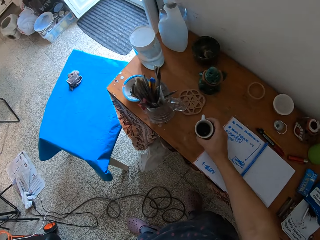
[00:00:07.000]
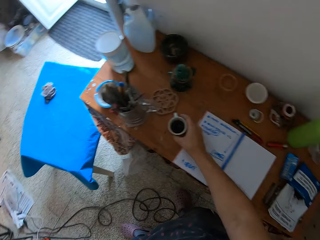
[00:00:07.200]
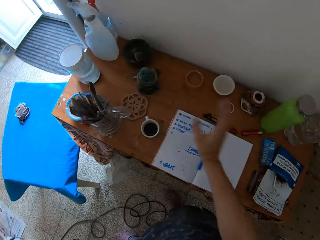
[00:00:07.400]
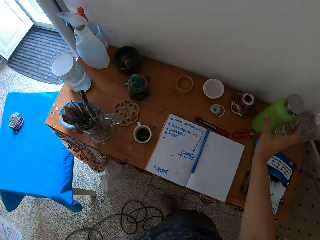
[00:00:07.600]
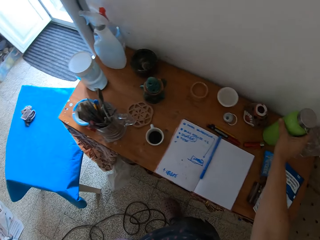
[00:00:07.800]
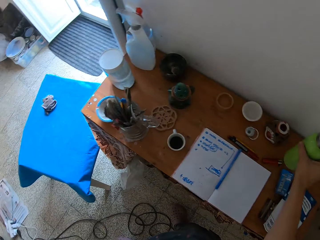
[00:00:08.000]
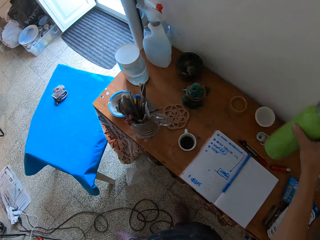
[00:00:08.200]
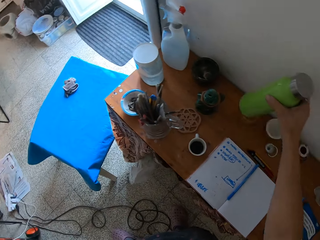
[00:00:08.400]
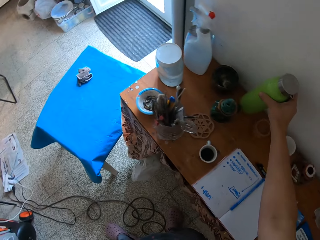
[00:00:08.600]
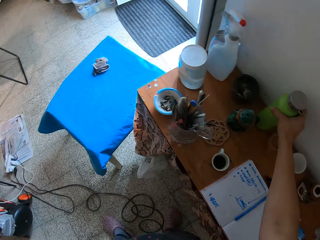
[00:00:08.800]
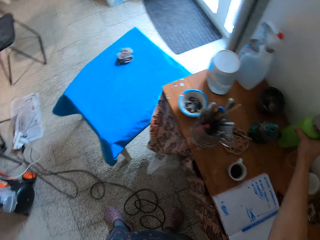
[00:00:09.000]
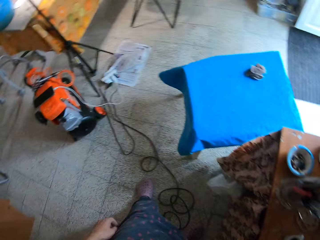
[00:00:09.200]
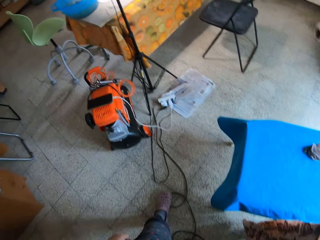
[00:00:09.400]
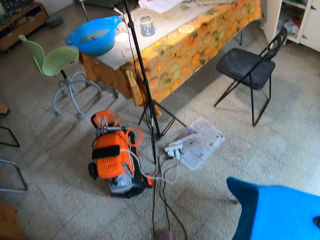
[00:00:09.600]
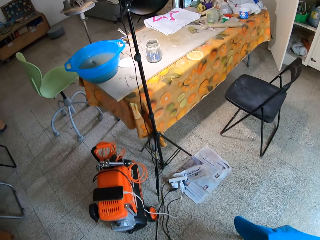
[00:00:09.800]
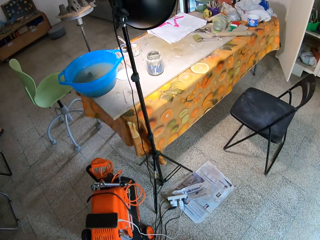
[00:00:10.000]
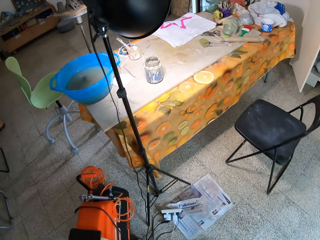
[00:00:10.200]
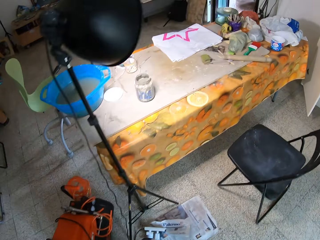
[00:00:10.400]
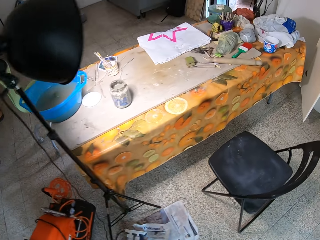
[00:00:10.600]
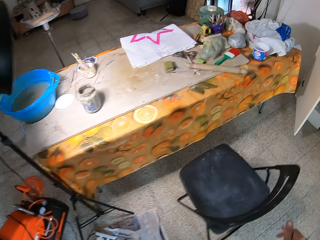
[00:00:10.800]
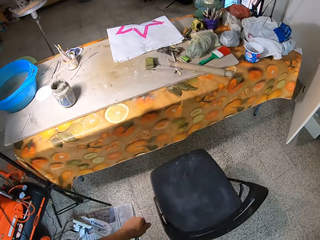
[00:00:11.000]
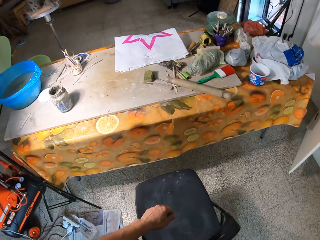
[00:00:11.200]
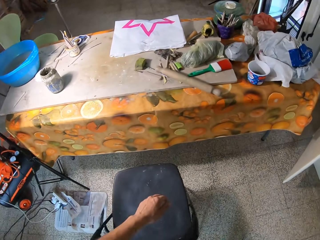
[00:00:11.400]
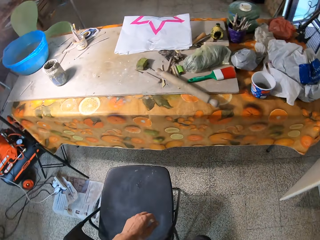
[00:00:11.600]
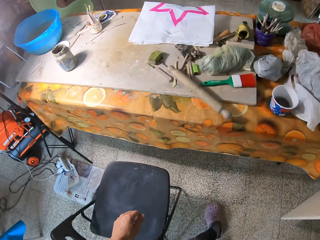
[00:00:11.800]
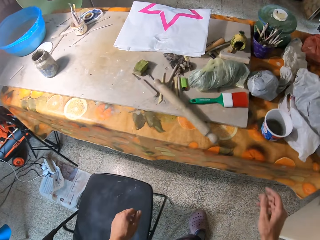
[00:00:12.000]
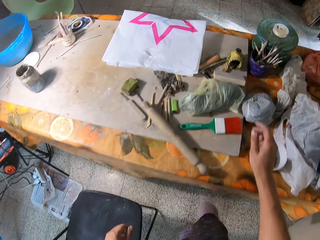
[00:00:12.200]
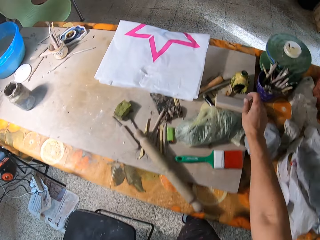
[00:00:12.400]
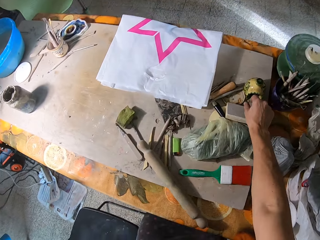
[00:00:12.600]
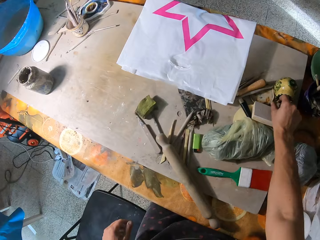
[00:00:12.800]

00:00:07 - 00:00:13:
The camera wearer drops the cup of coffee on the table with her right hand. She grabs a water bottle from the table with her right hand. She drops the water bottle on the table with her right hand. She walks around.

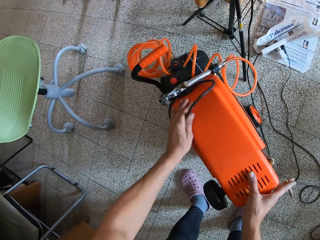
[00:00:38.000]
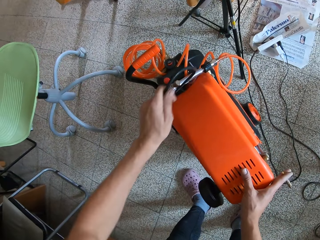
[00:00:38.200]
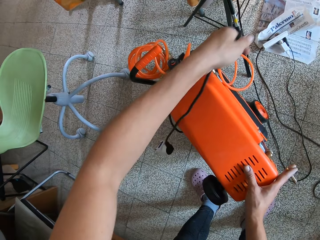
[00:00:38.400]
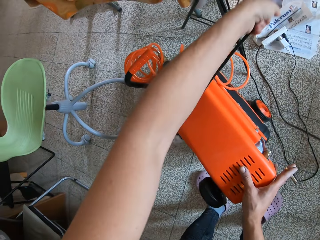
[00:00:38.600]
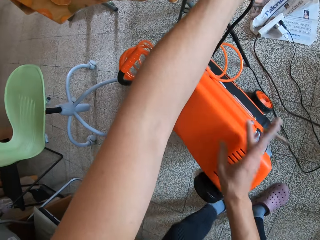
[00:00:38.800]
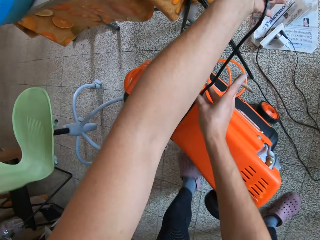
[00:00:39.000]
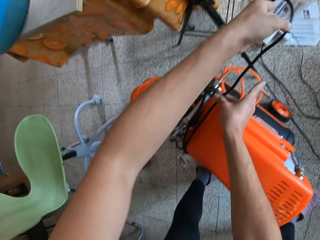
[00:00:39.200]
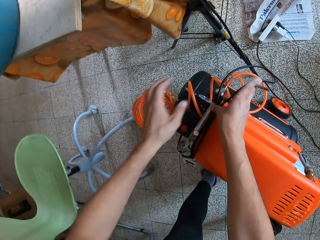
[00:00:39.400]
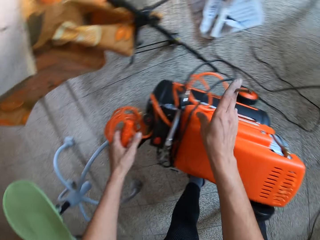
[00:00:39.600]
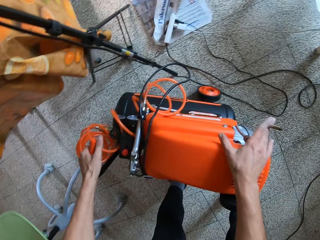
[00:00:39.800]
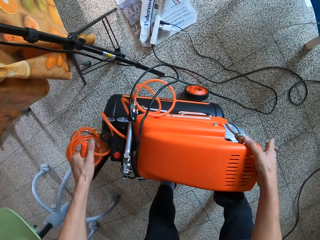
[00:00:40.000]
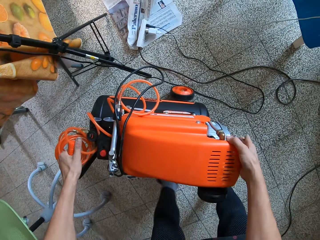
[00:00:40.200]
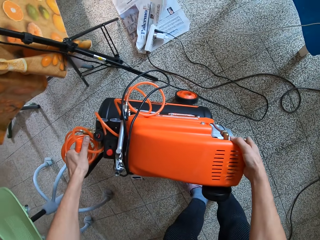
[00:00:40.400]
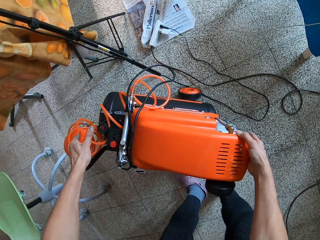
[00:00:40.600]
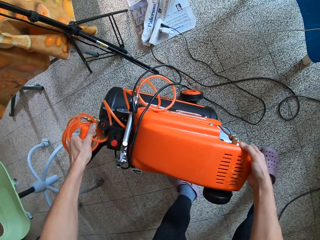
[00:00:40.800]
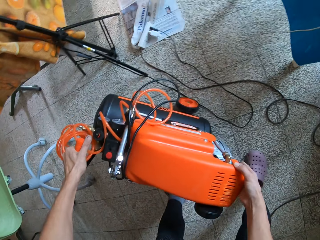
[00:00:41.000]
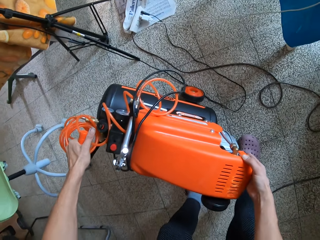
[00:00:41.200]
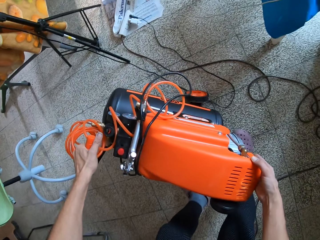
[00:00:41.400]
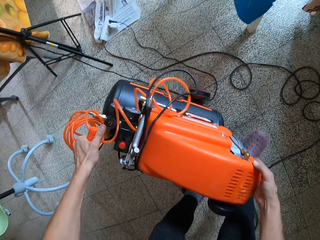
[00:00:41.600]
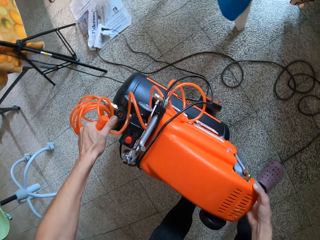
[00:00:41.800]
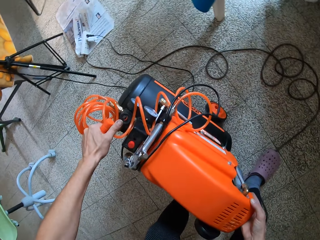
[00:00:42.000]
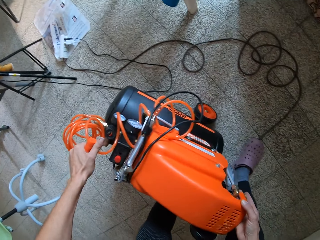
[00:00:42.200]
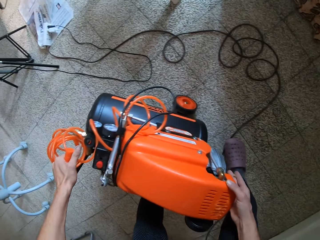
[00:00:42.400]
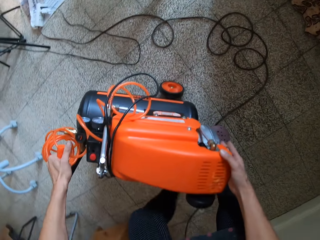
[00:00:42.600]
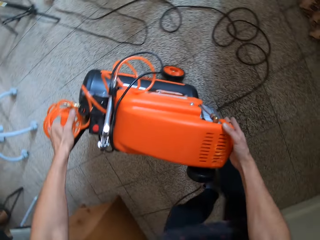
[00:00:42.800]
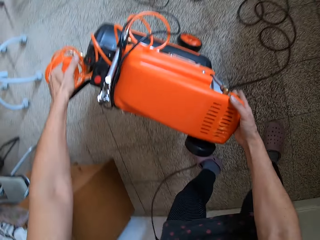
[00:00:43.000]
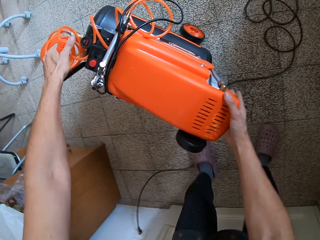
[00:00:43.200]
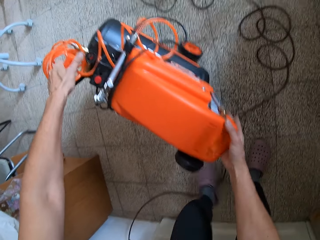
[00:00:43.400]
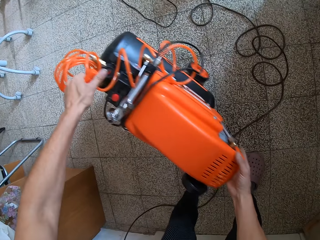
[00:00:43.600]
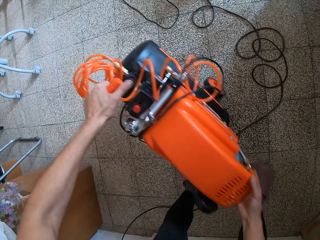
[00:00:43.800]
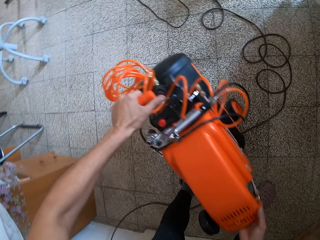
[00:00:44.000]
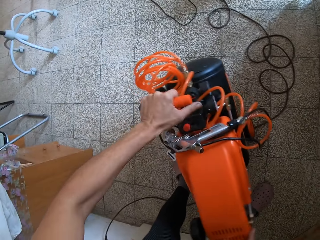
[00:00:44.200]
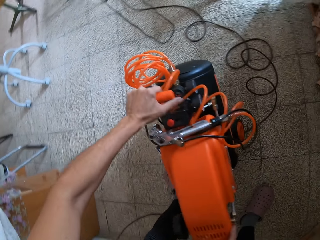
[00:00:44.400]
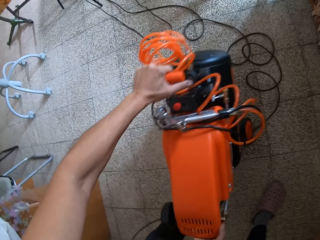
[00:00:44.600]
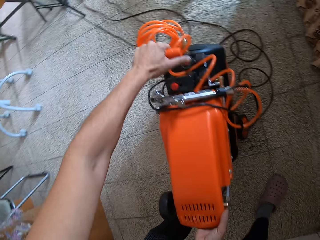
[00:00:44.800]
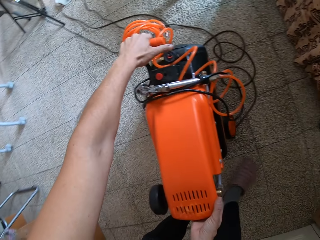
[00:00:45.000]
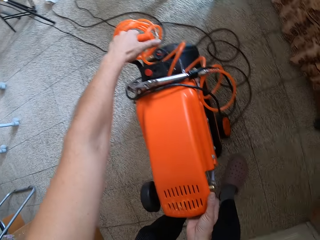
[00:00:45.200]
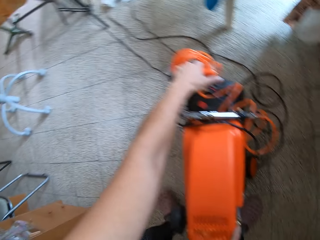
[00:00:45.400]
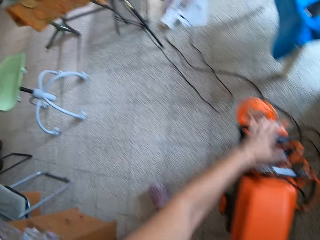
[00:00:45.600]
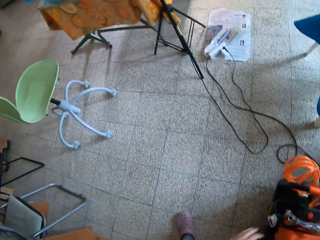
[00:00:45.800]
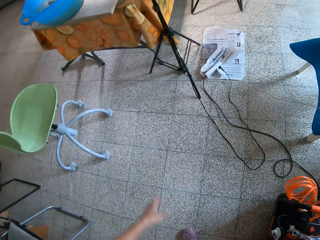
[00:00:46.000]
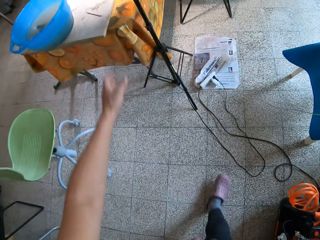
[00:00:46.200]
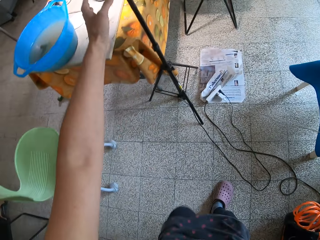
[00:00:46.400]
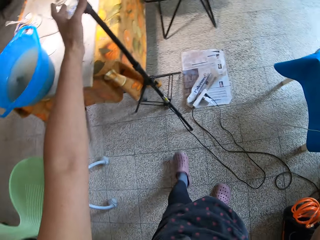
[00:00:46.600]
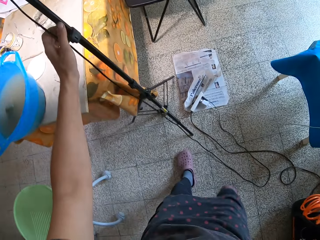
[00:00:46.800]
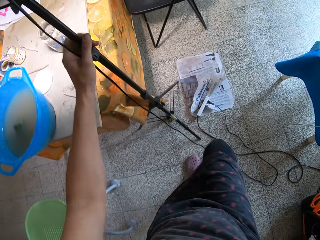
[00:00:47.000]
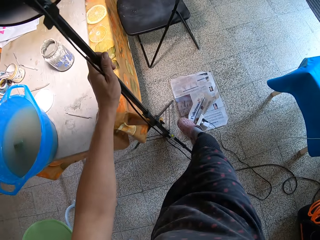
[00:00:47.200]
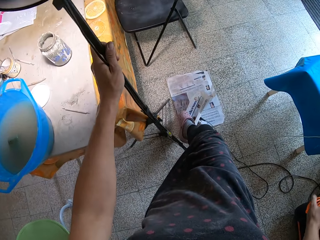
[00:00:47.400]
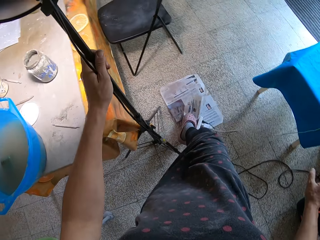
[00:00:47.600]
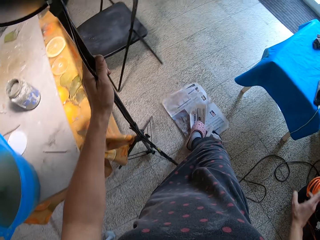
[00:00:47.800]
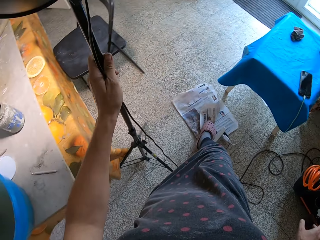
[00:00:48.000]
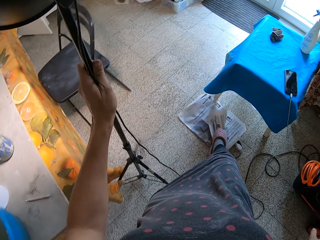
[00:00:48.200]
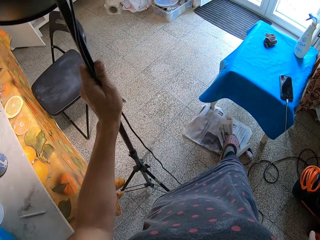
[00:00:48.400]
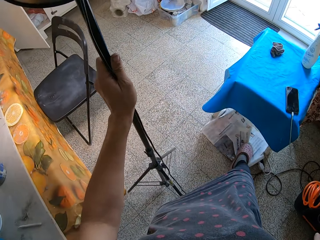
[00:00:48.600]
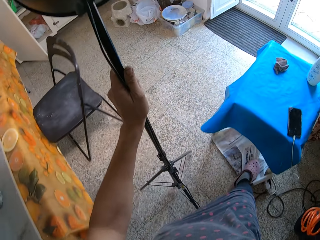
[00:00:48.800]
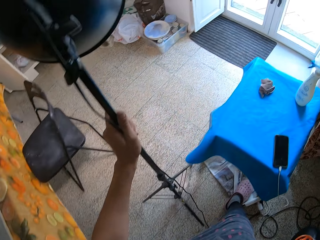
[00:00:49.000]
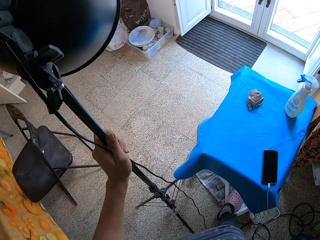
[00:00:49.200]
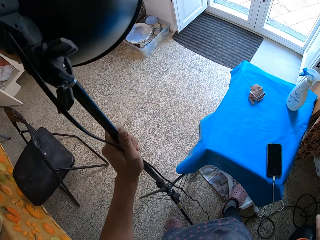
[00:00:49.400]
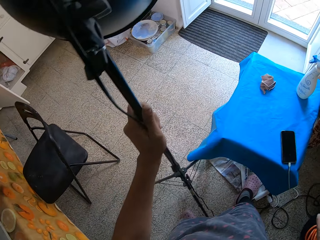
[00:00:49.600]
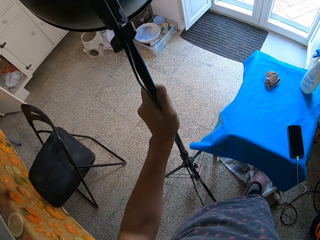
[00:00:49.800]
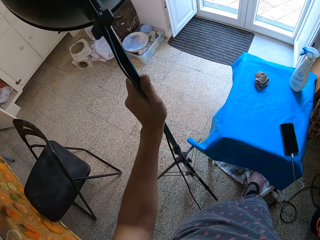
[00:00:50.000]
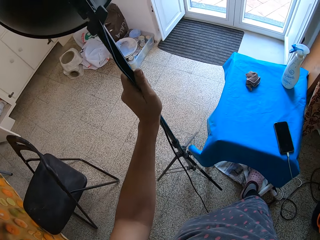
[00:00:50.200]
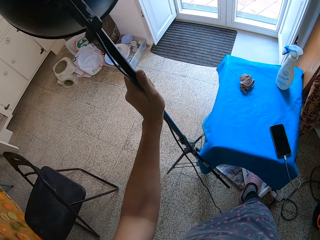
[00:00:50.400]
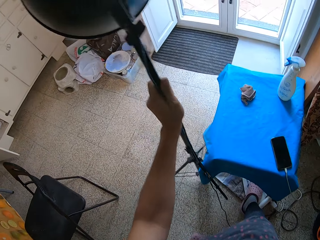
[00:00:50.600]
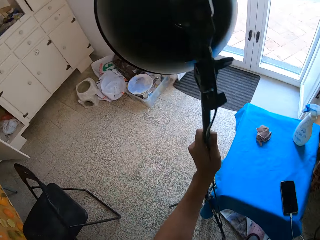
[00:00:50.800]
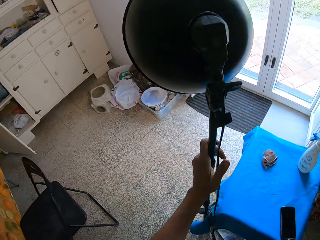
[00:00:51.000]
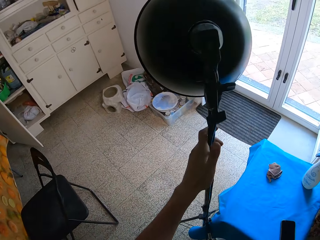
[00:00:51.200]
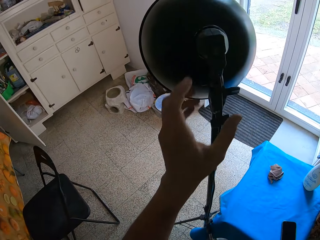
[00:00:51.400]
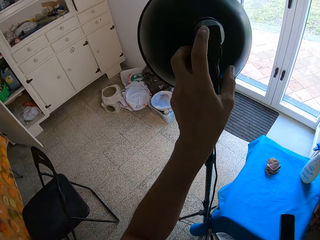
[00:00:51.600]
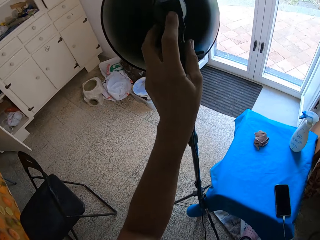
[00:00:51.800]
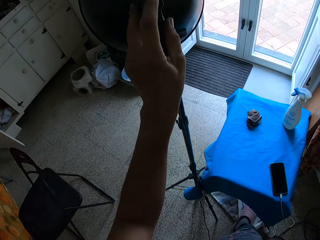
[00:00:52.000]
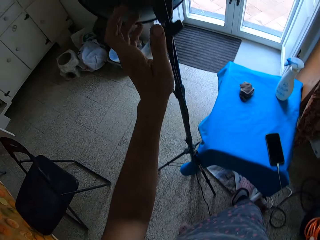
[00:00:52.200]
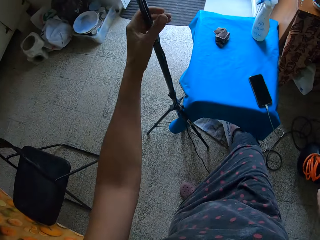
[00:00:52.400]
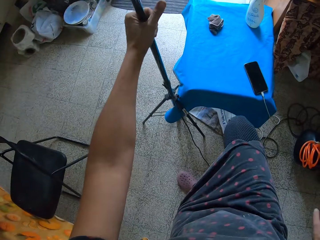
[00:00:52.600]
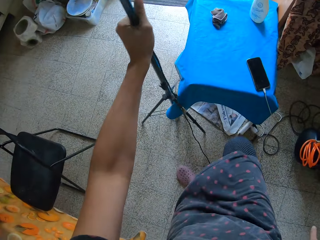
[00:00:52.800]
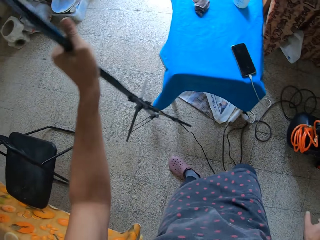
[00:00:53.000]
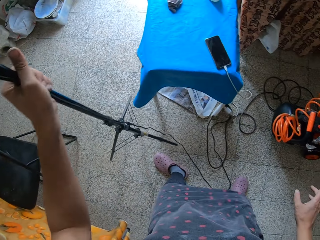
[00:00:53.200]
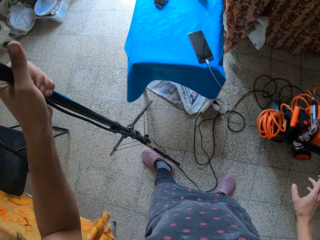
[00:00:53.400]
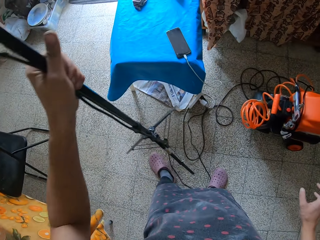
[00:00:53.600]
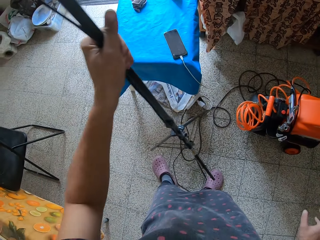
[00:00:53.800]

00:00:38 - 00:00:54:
The camera wearer pulls up the phone charger with her left hand. She supports the phone charger with her right hand. She drags the air compressor with both hands. She places the air compressor down with both hands. She grabs a tripod lamp or light stand with her left hand. She drags a newspaper and the extension box sideways with her right foot. She moves the tripod lamp with her left hand. She switches off the tripod lamp with her left hand. She grabs the tripod lamp with her left hand. She moves the light stand.
